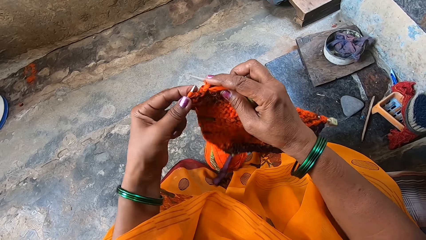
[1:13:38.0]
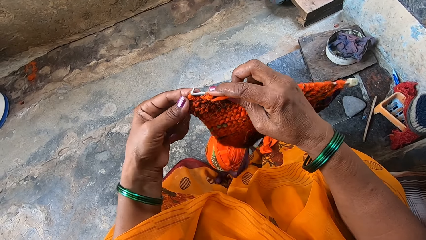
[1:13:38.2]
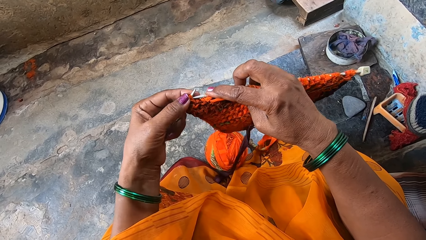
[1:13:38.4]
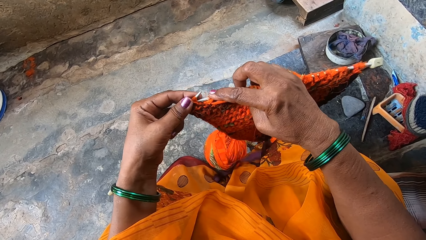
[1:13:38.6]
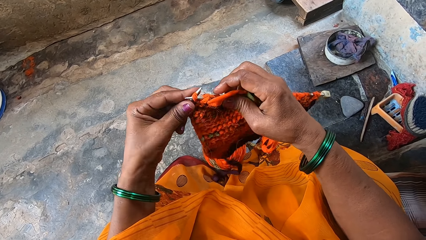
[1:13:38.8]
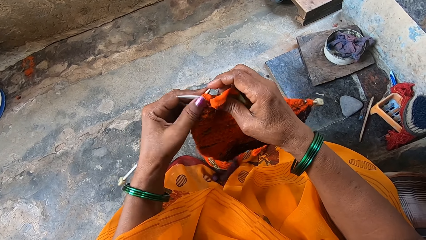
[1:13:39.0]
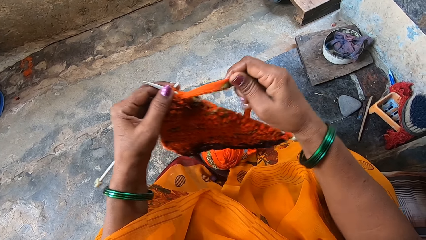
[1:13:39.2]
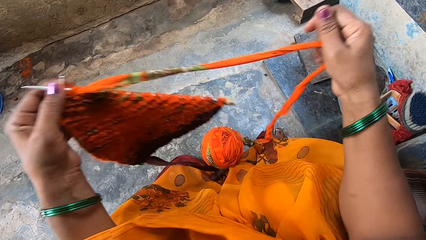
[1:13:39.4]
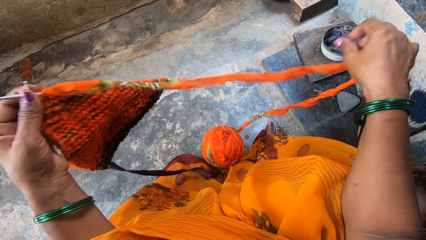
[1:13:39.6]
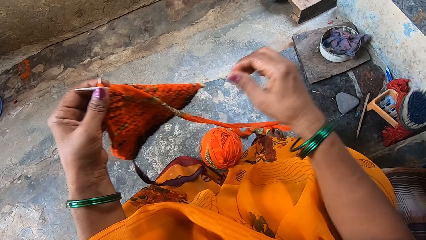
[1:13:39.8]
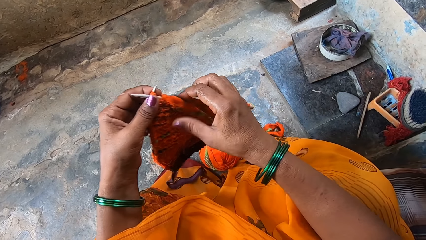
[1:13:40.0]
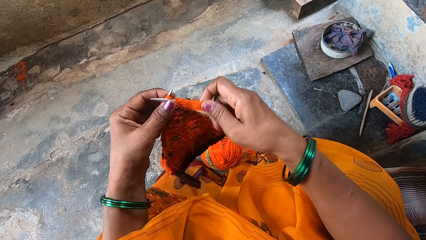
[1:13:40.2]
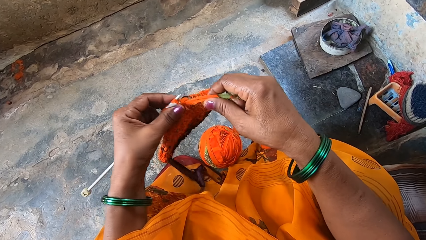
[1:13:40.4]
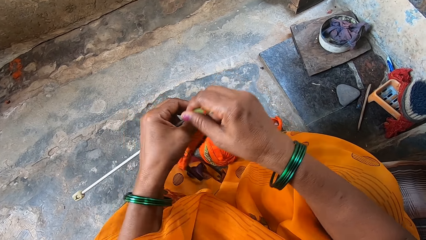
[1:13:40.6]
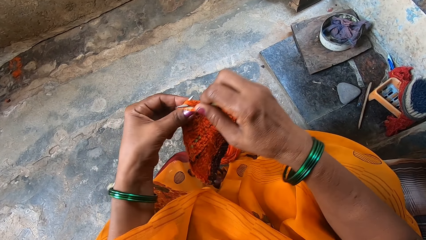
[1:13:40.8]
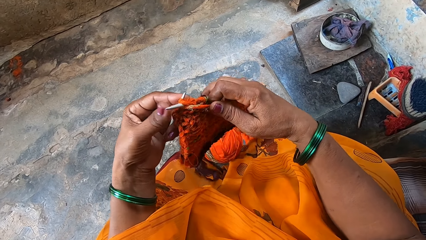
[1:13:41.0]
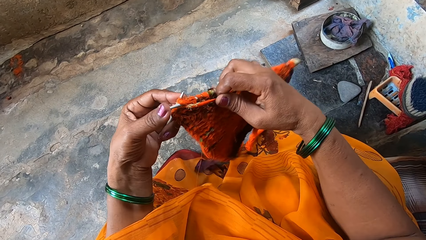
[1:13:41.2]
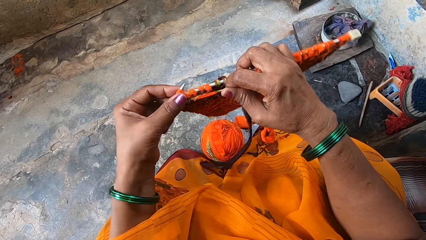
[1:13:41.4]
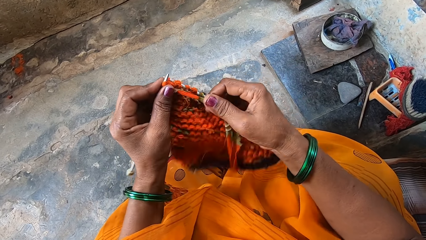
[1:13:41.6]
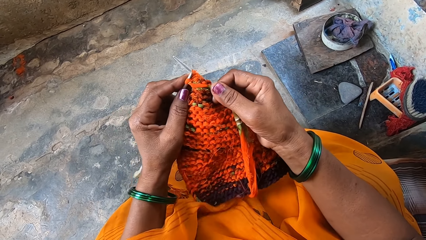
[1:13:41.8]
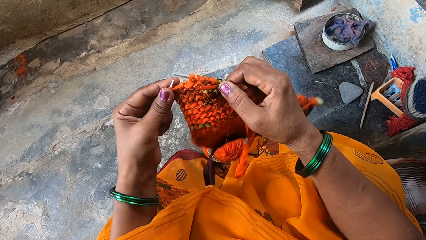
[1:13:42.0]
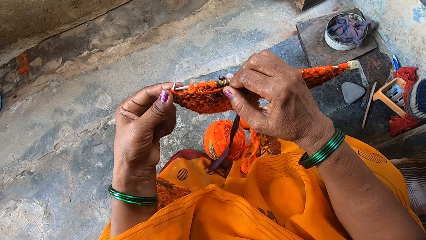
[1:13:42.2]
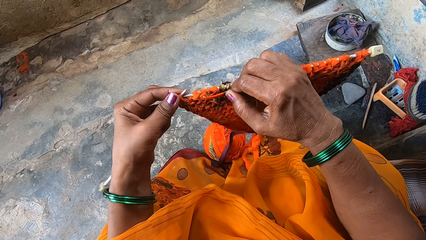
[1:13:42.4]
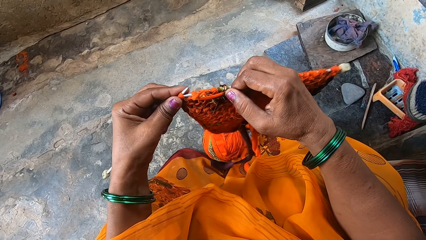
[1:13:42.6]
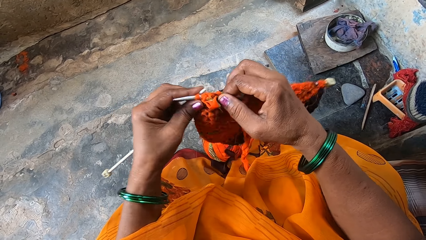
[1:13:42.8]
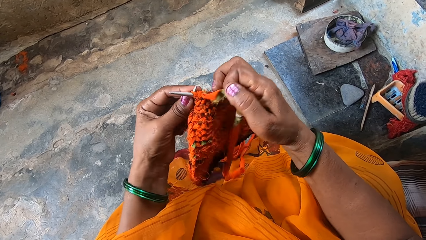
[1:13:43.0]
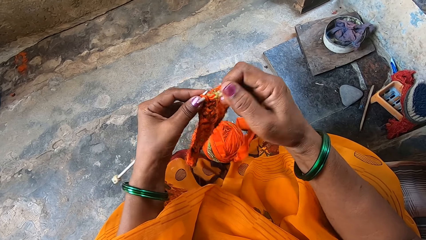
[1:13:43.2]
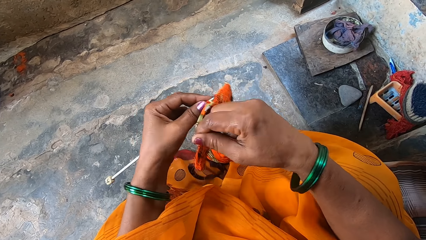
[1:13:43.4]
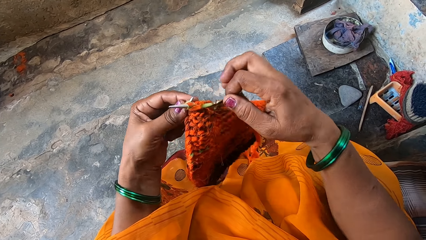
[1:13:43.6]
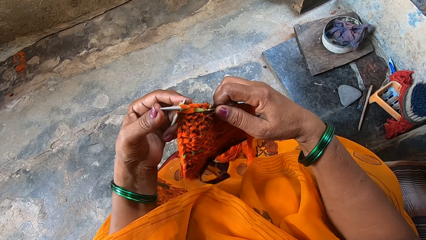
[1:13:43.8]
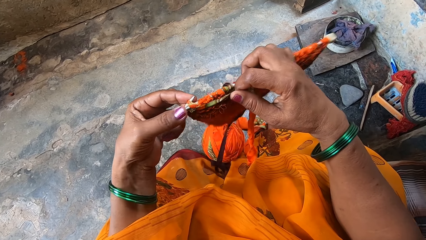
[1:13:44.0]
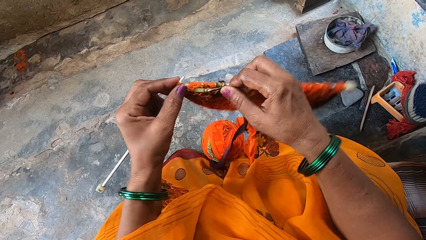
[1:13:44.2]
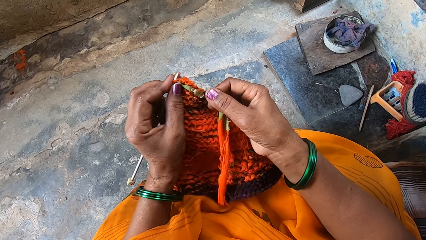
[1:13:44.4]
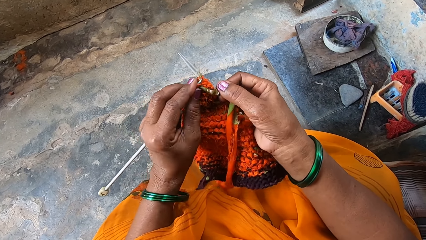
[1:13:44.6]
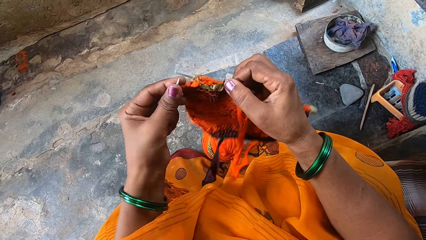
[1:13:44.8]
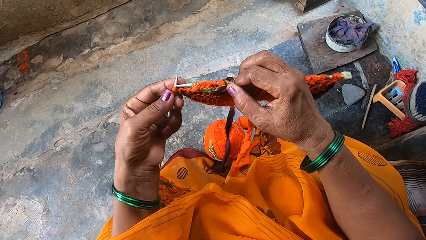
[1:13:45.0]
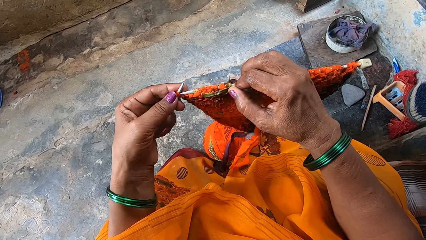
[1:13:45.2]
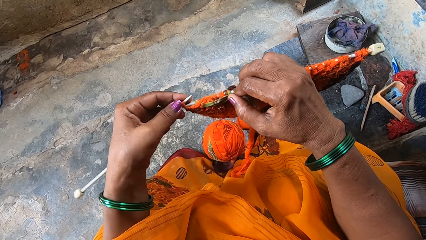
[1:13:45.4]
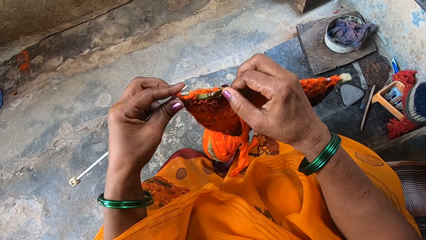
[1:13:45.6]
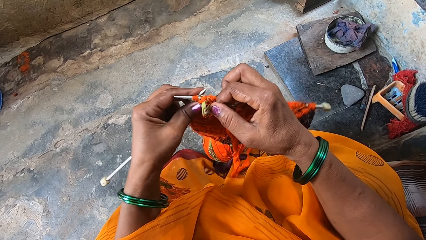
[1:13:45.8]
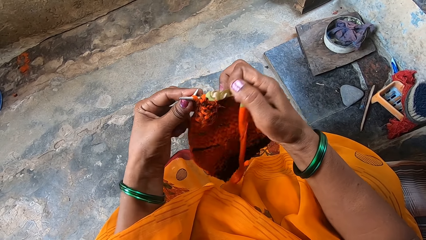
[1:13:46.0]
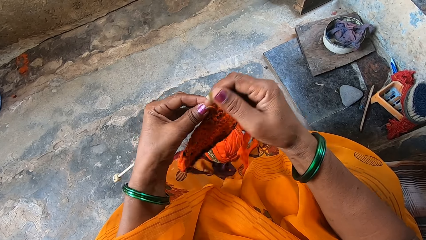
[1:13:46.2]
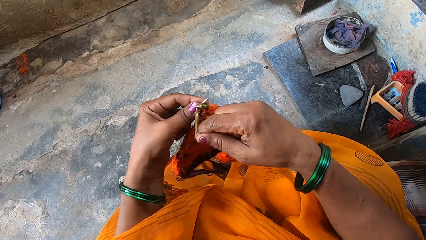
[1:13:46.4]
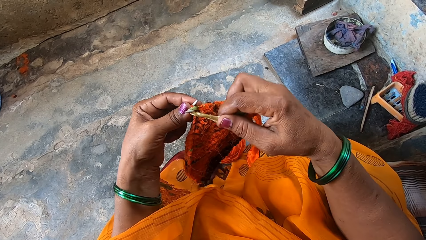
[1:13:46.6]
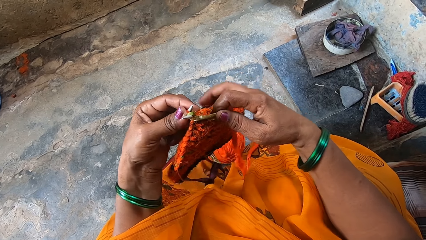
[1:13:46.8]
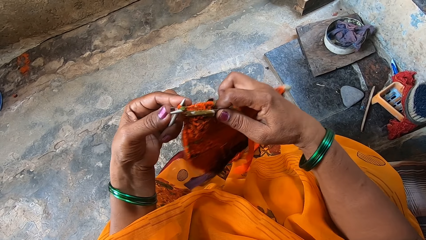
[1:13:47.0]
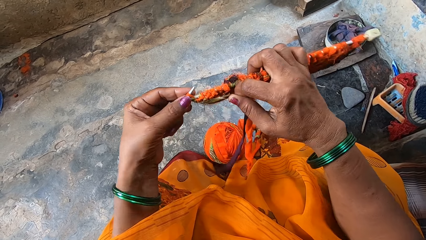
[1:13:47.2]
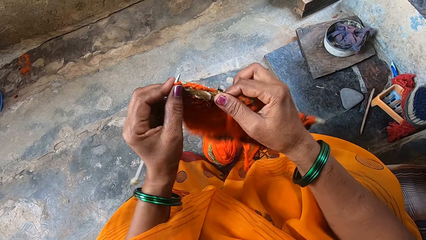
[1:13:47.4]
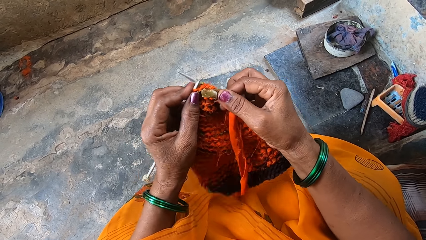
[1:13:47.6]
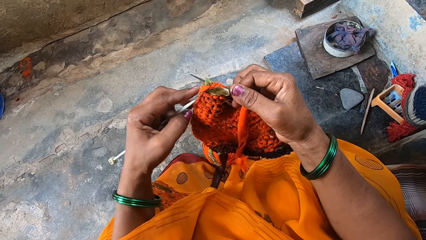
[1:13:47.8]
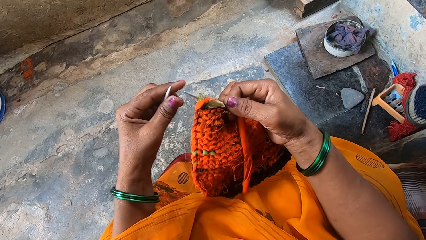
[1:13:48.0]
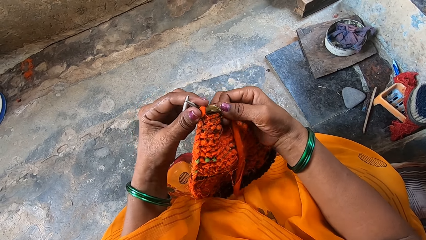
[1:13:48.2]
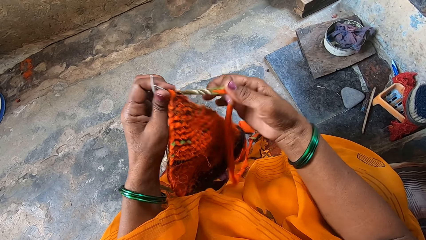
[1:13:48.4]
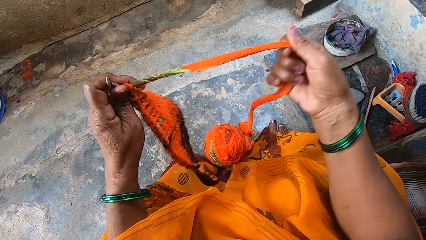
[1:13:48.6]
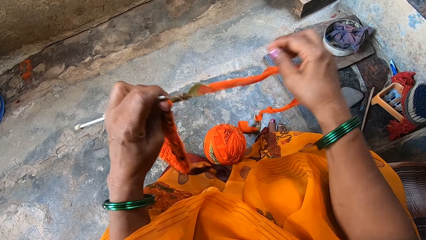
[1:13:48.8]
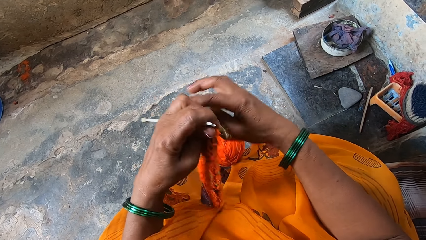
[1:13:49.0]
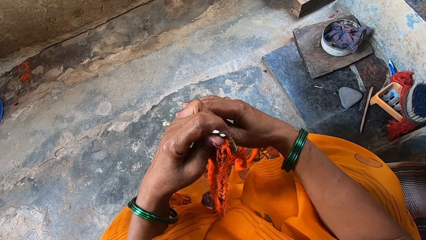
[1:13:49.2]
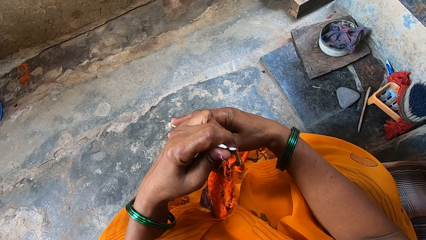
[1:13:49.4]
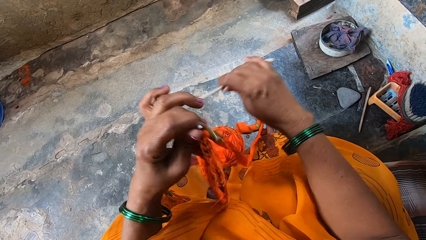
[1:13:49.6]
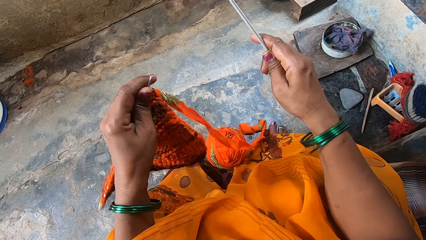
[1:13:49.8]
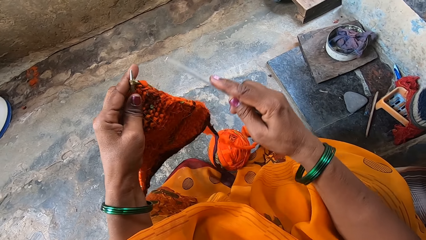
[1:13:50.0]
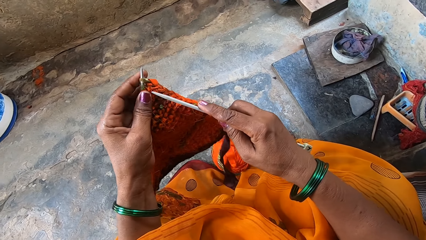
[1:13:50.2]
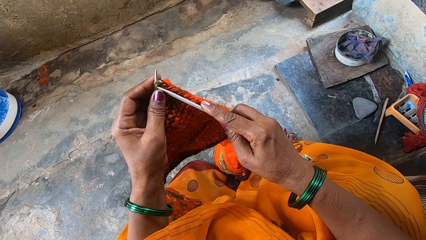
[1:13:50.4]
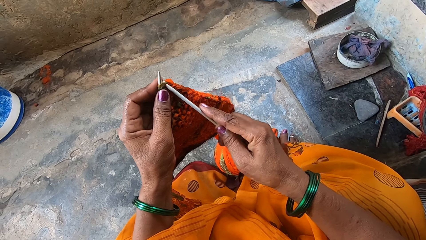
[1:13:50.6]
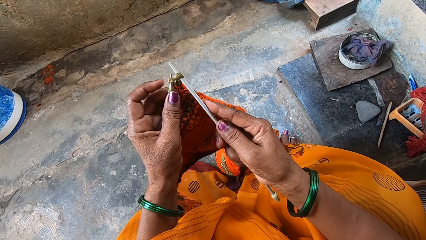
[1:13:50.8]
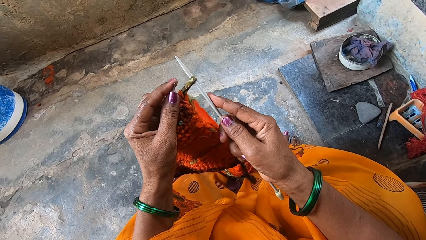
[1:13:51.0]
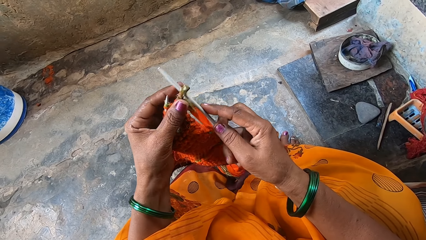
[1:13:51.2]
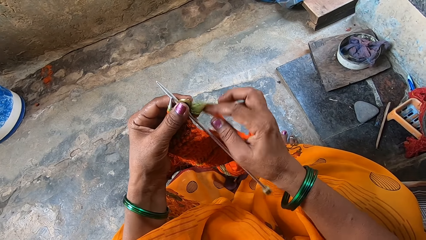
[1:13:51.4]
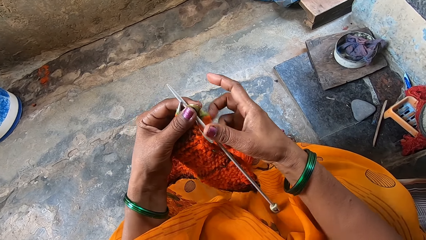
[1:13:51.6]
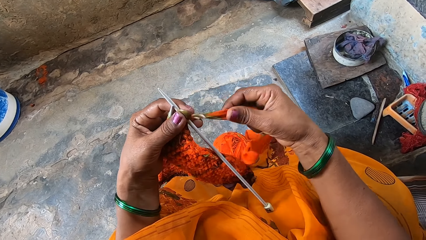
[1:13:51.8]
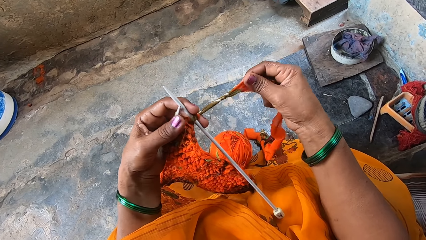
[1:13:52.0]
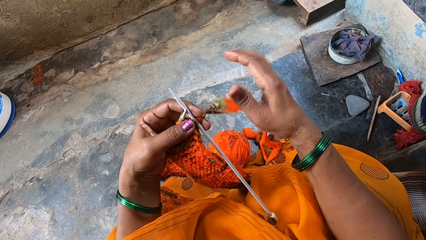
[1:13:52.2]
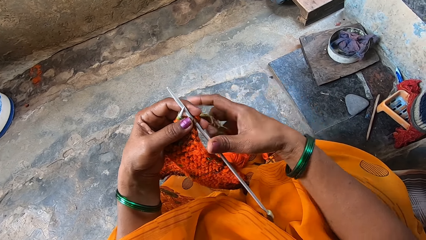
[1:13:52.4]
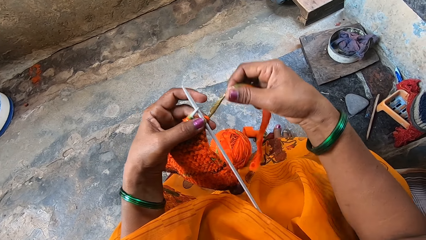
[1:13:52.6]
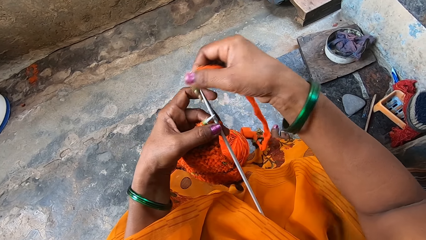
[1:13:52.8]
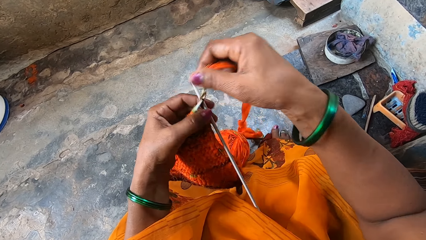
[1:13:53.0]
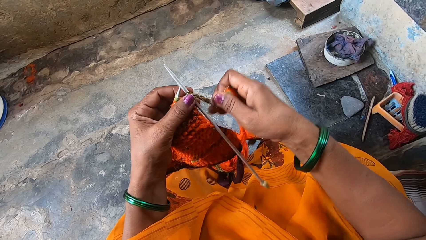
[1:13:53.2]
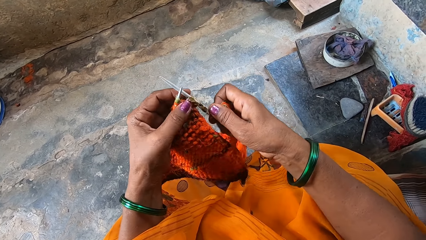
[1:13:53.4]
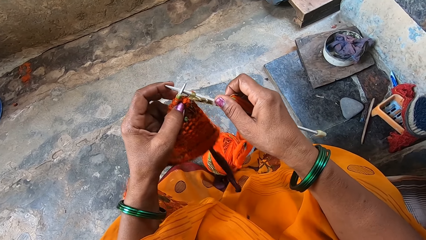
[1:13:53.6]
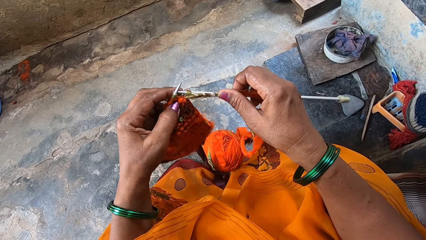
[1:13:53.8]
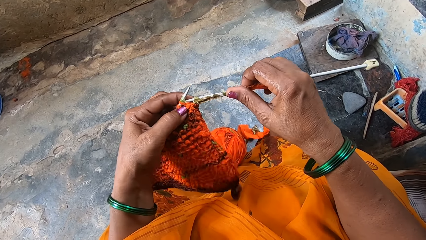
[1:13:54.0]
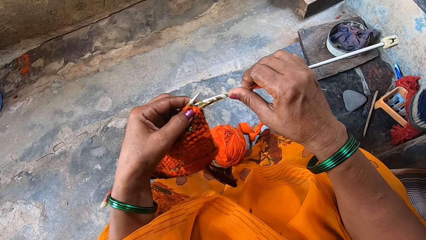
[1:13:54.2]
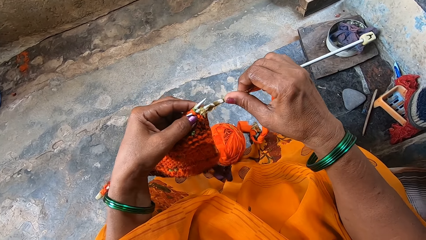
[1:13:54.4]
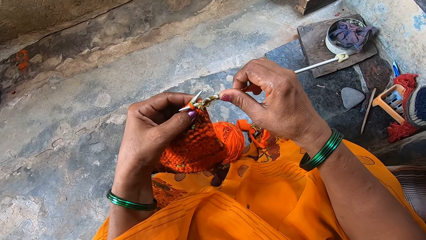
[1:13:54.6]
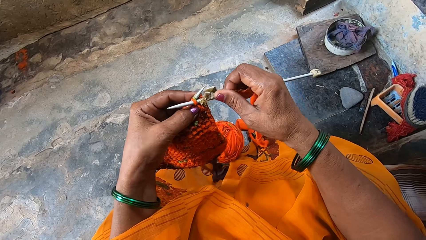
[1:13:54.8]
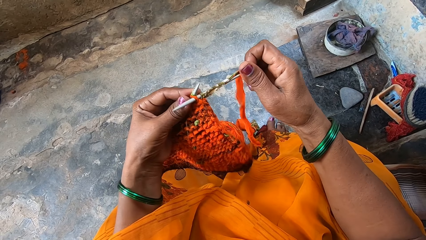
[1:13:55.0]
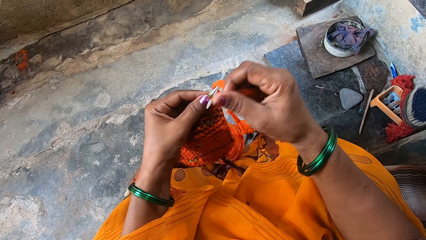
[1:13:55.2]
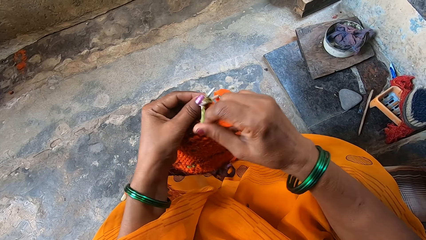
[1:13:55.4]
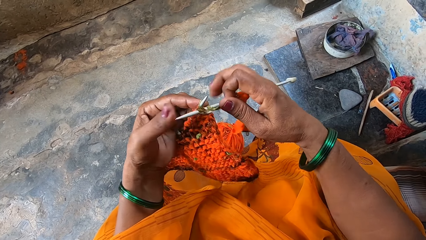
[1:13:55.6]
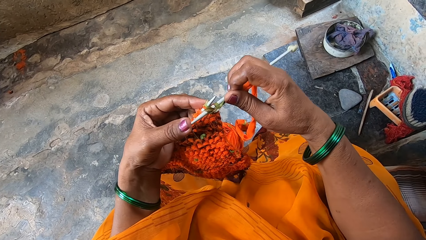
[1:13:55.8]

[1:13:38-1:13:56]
The camera wearer stretches the crochet thread with the right hand. They knit the cloth. They stretch the crochet thread with the right hand. They pick the knitting needle from the left hand with the right hand. They knit the cloth.
